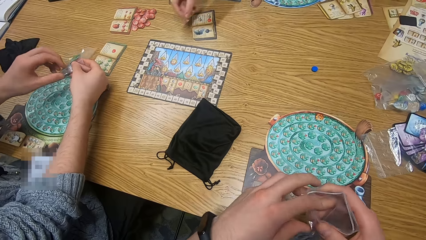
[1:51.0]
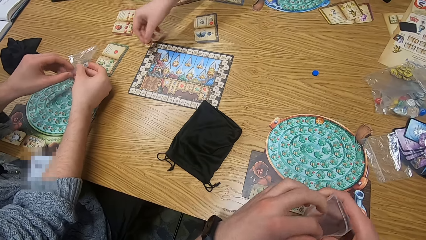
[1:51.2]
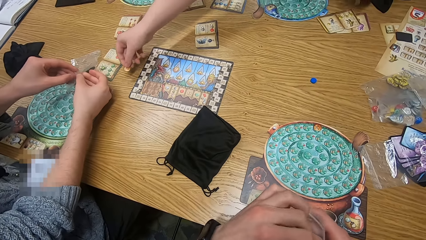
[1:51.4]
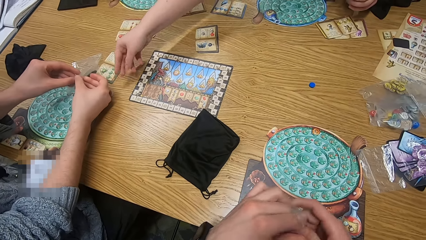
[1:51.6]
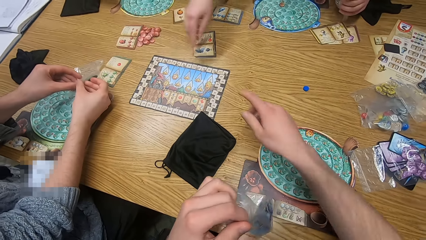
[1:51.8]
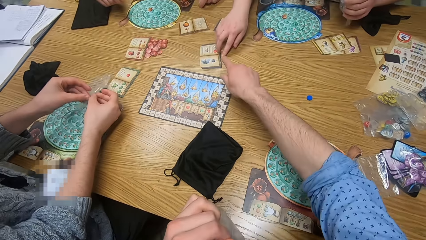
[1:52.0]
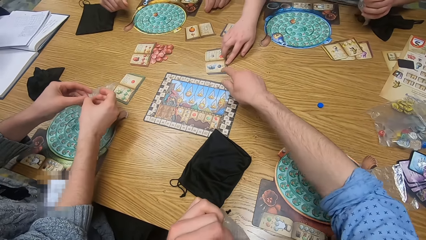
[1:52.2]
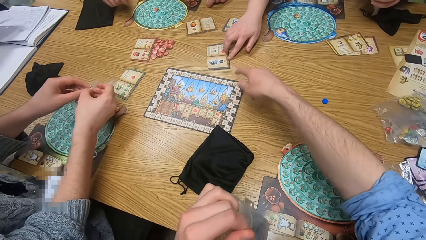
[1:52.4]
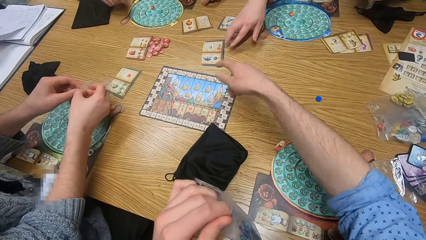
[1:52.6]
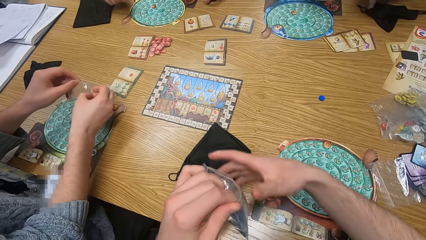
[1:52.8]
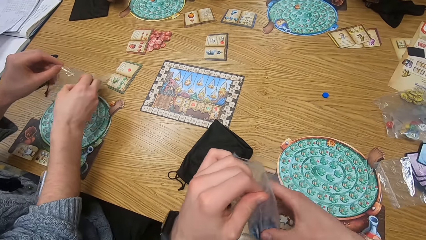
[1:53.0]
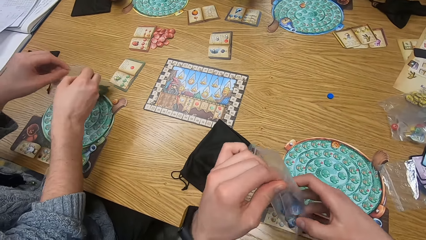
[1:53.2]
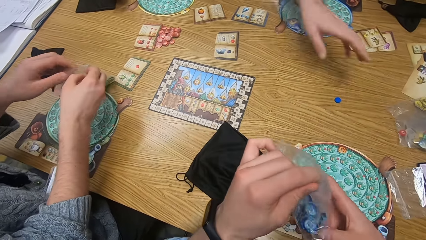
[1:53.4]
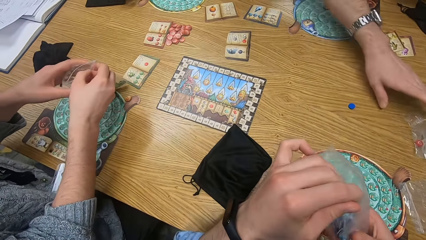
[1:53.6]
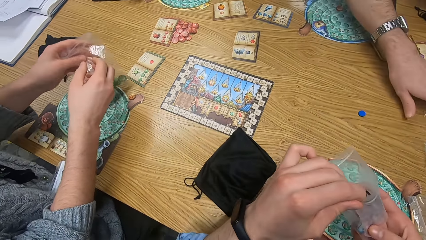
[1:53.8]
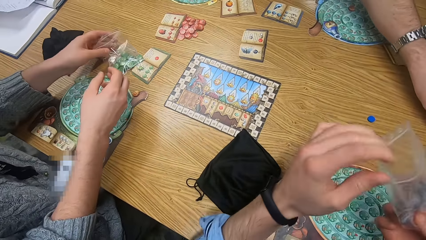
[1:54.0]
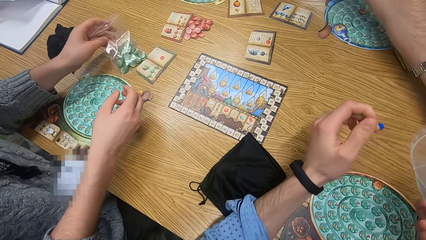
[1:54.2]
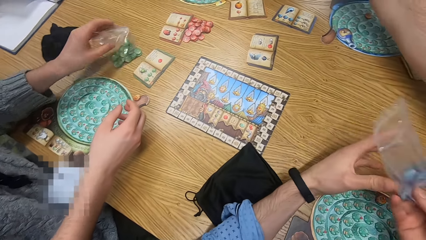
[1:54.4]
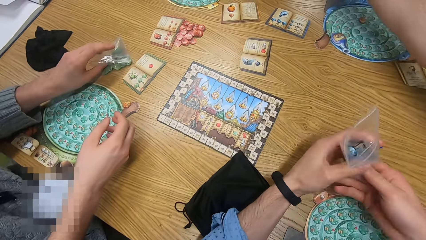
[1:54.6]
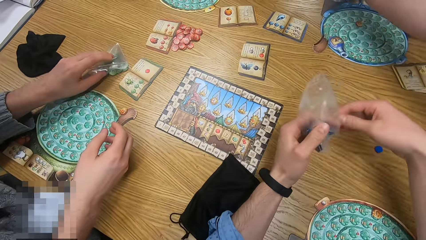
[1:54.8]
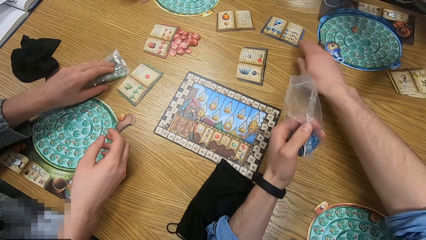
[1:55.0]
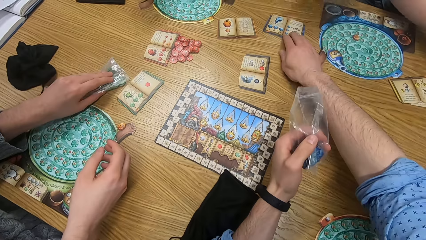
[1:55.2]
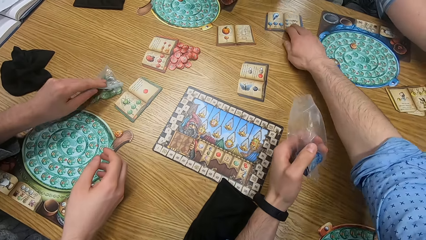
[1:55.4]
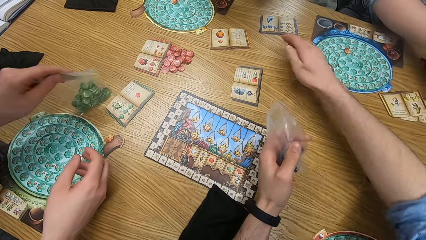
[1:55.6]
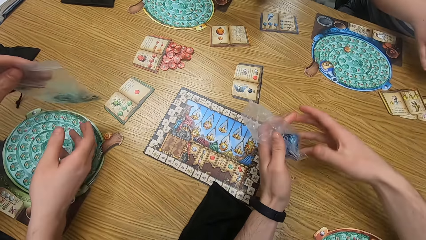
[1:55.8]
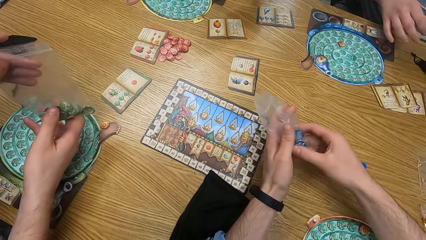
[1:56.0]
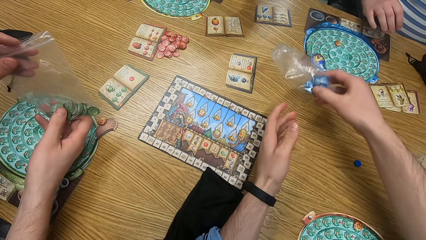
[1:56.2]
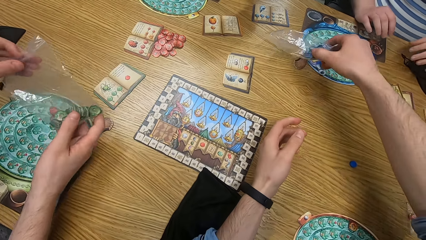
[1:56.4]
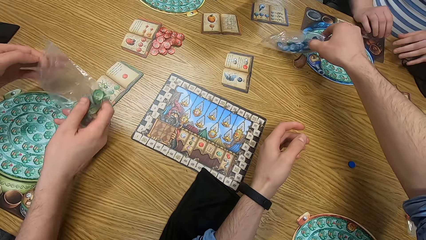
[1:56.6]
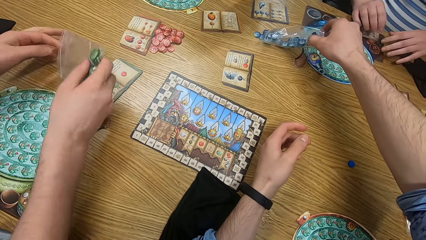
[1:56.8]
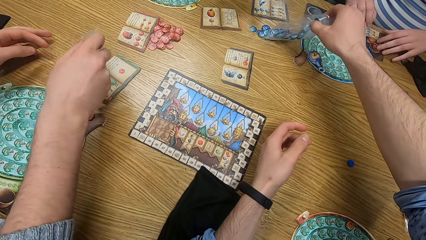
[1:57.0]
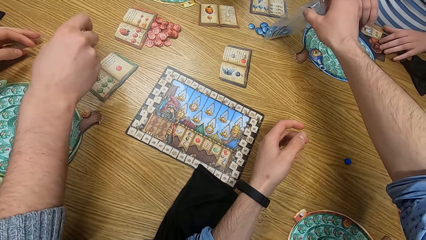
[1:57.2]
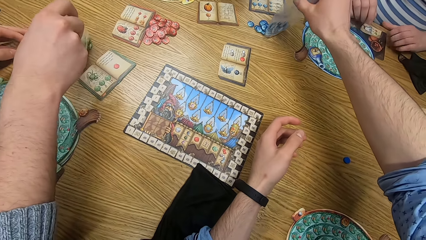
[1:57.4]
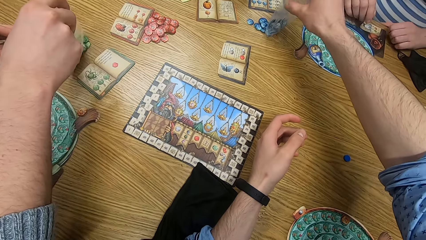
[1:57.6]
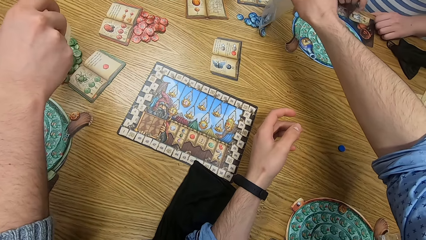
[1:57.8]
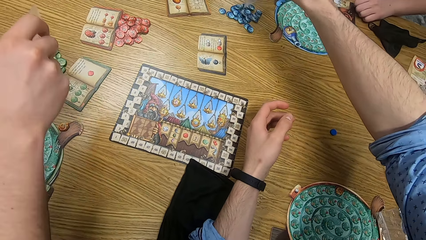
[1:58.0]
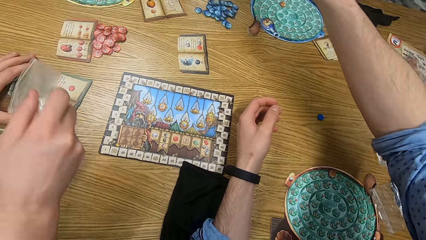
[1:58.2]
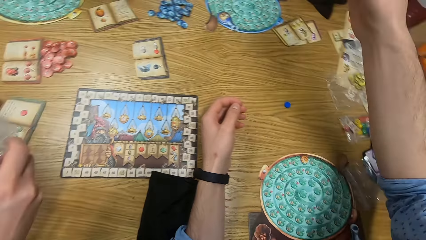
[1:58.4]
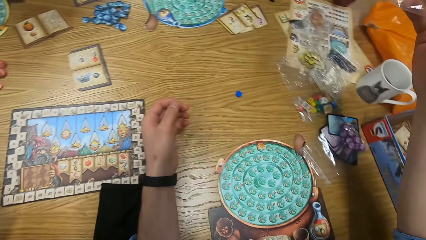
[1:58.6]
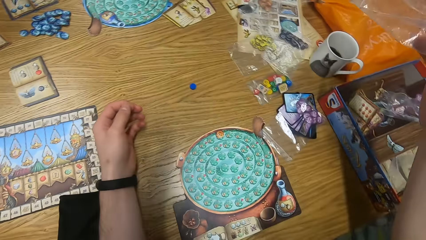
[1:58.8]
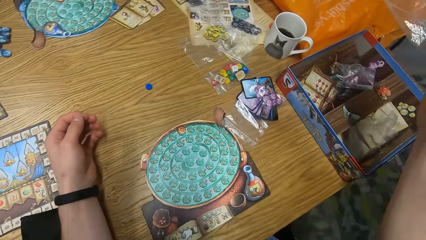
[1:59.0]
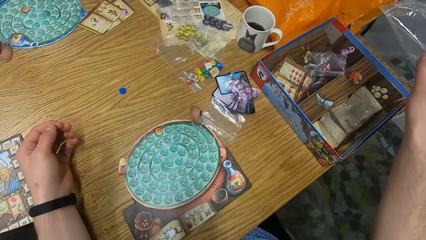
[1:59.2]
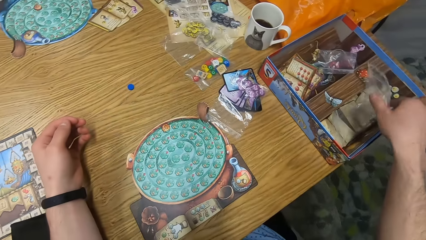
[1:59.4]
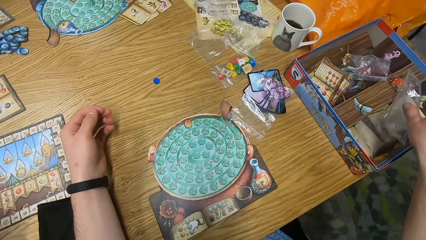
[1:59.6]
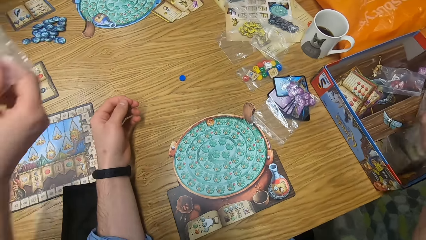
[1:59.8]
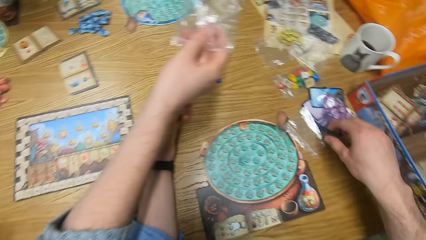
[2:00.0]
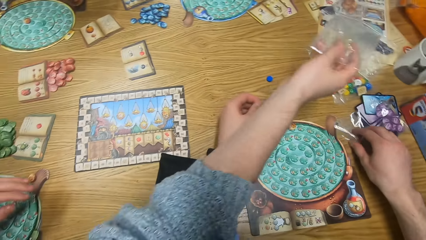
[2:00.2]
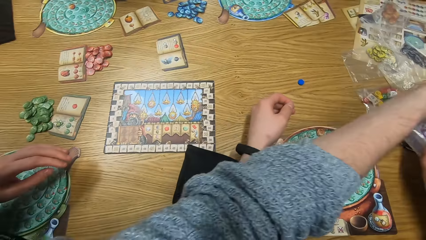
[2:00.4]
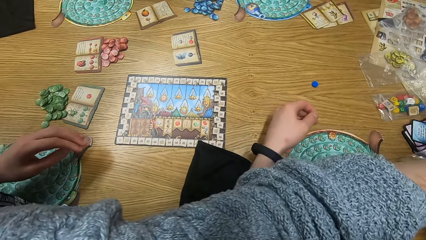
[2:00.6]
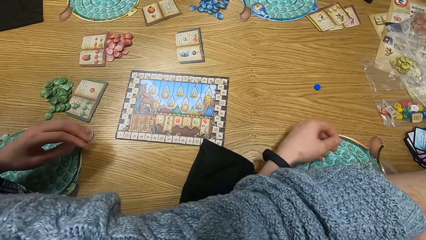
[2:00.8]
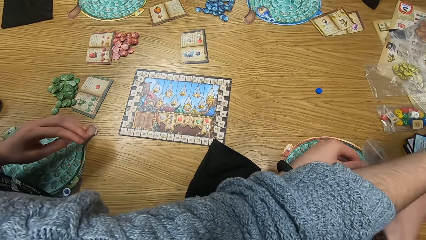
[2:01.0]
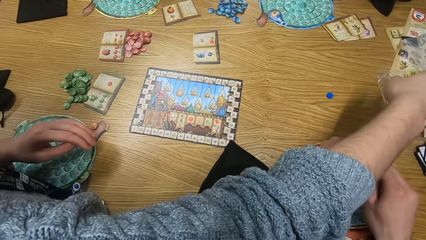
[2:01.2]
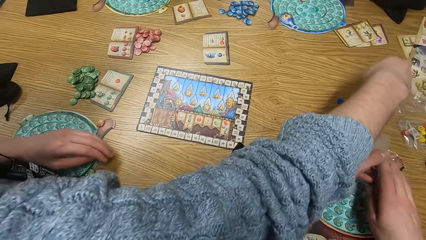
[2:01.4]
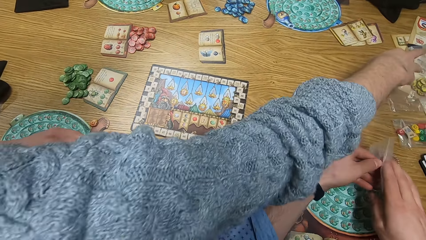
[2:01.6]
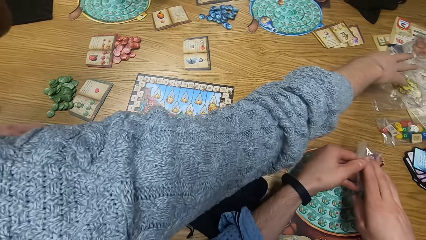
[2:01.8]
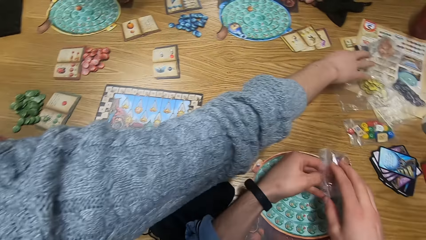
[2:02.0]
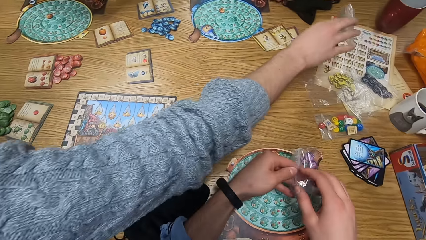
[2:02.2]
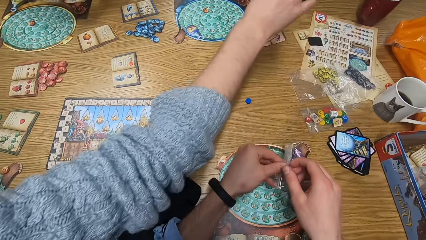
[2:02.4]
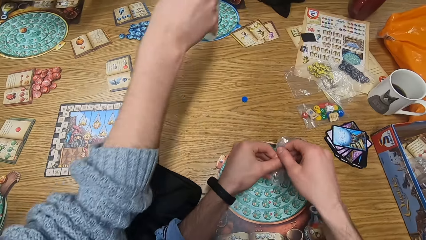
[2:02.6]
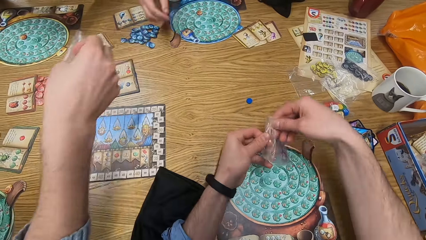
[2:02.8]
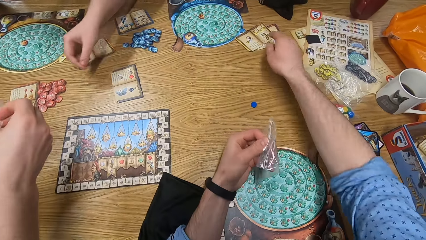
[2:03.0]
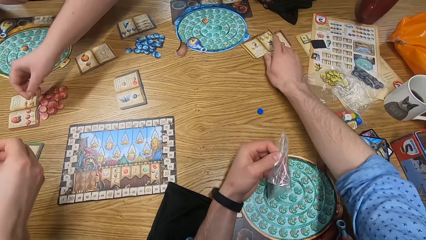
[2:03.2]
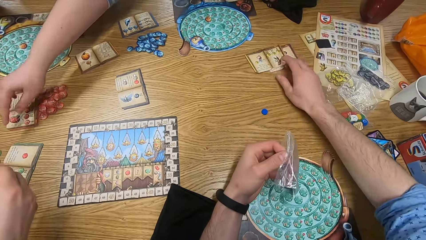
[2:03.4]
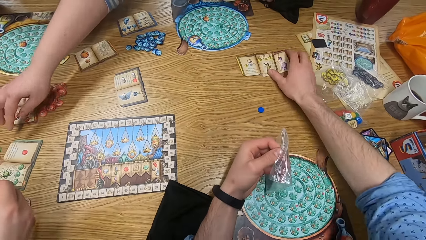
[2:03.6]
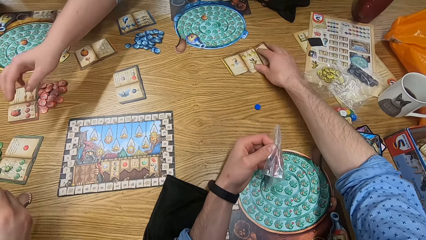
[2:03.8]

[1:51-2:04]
A woman drops an orange token on the table with her right hand and places her right hand on the book on the table. The camera wearer places his right hand on the book on the table. A man opens the grip seal bag with green tokens with both hands. The camera wearer removes his right hand from the book on the table. The woman removes her right hand from the book on the table. The camera wearer holds the grip seal bag with blue tokens with both hands. Another man picks up a grip seal bag from the table with his left hand. The first man places the grip seal bag with green tokens on the table with his left hand. The camera wearer moves a blue book on the table with his right hand. The first man picks up the grip seal bag with green tokens with his left hand. The camera wearer holds the grip seal bag with blue tokens with both hands. He pours the blue tokens in the grip seal bag on the table with his right hand. The first man pours the green tokens in the grip seal bag on the table with his right hand. The woman moves the player board on the table with both hands. The camera wearer places the grip seal bag in the board game box on the table with his right hand. He picks up a grip seal bag from the table with his right hand. He opens the grip seal bag with both hands. The first man picks up a grip seal bag from the table with his right hand. The camera wearer moves some books on the table with his right hand.

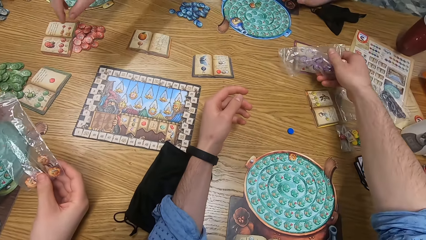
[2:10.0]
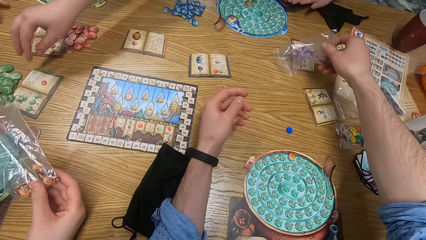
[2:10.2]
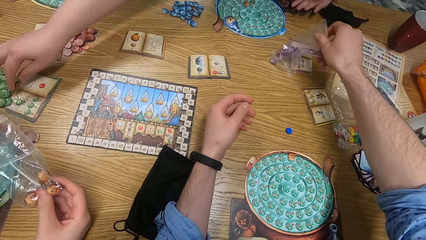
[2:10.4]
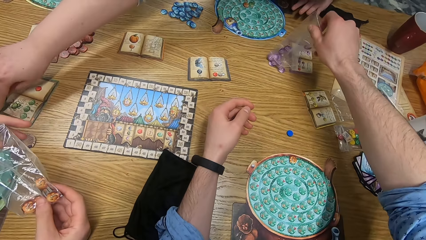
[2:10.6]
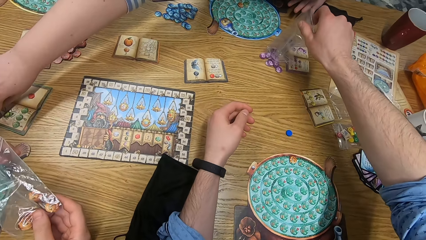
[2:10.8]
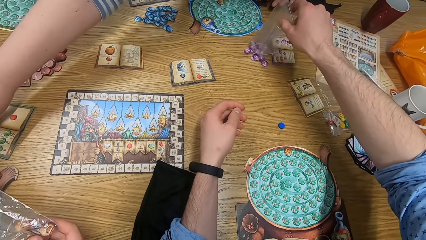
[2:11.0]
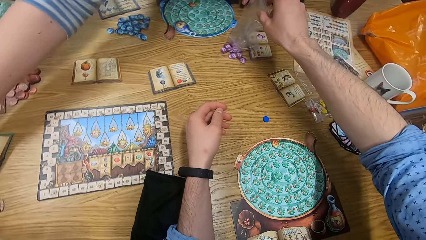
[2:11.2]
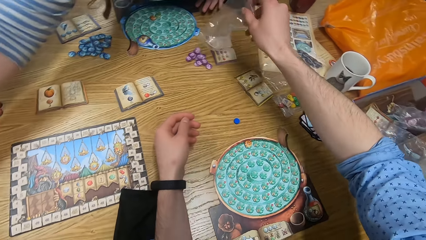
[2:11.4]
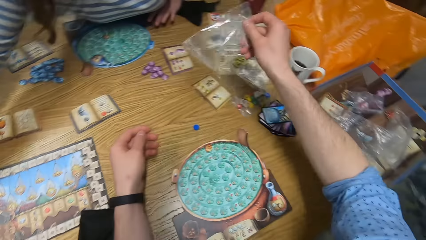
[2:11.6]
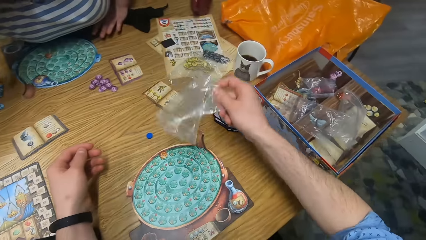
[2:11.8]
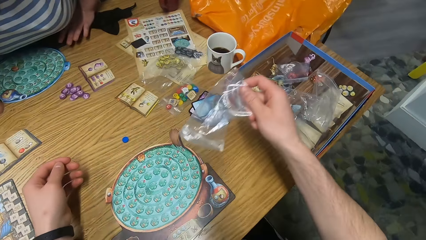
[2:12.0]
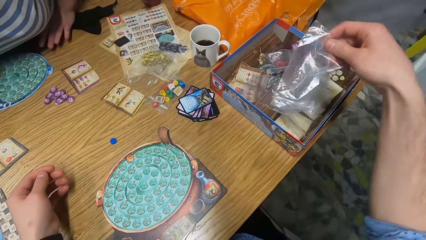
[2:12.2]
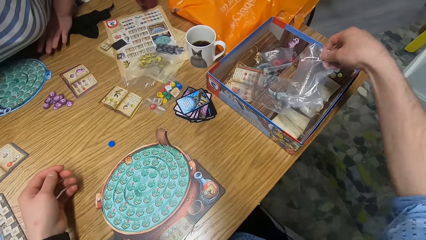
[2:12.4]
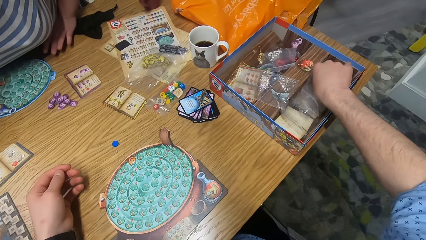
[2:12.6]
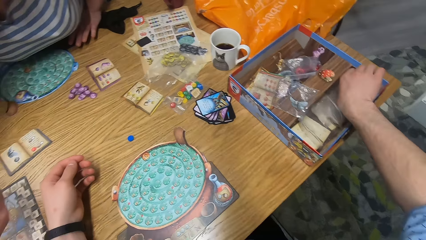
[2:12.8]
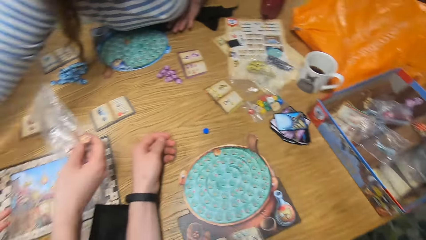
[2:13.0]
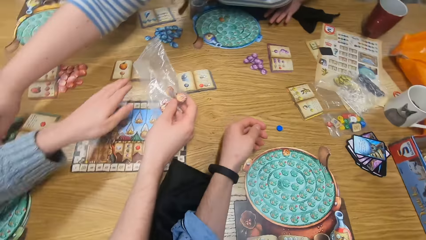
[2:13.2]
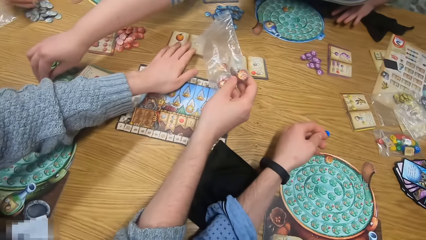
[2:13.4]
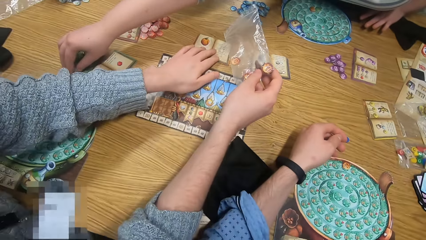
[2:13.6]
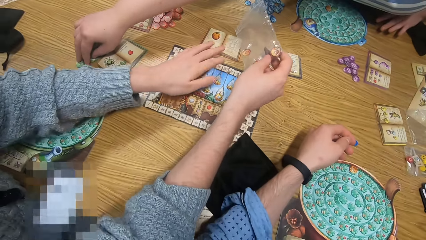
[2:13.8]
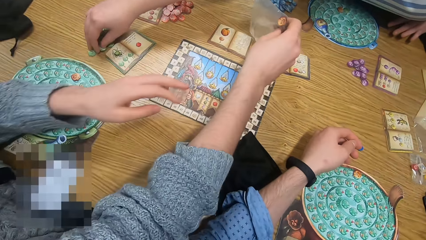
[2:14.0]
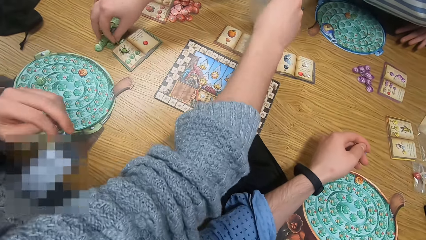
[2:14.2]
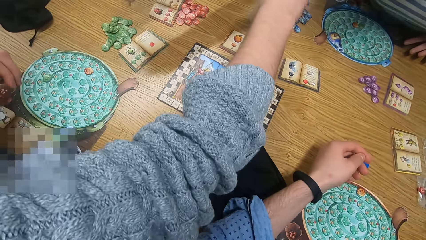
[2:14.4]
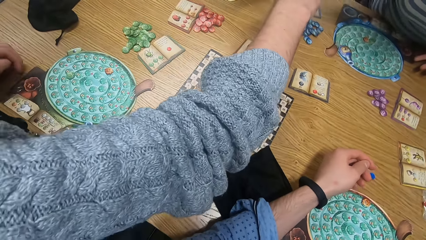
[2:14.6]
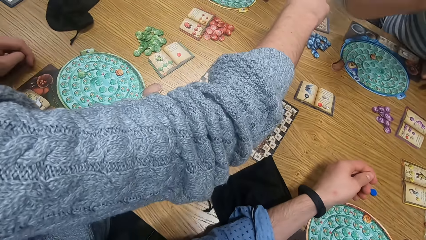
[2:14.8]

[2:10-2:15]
The camera wearer puts the dice on the table. A woman picks a green token from the table with her right hand. The camera wearer places the grip seal bag in the board game box on the table with his right hand. A man moves the orange book on the table with his right hand. The woman picks a green token on the table with her right hand. The man pours the orange token in the grip seal bag on the table with his right hand.
